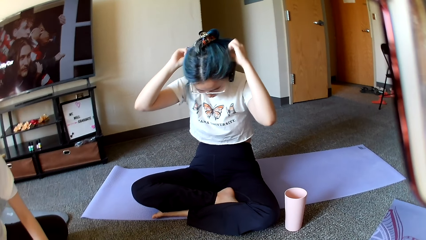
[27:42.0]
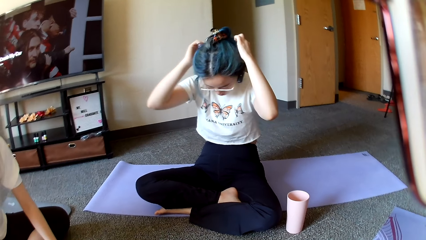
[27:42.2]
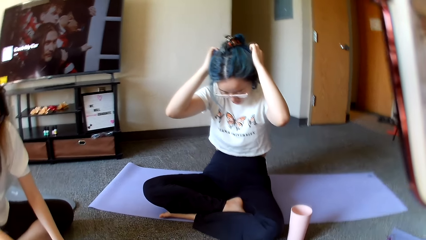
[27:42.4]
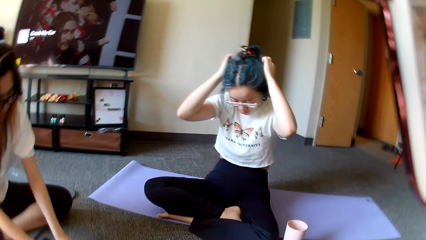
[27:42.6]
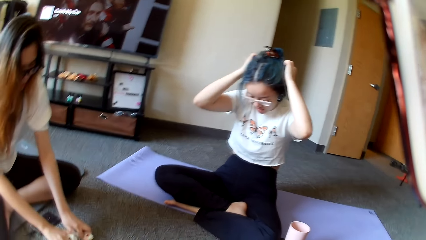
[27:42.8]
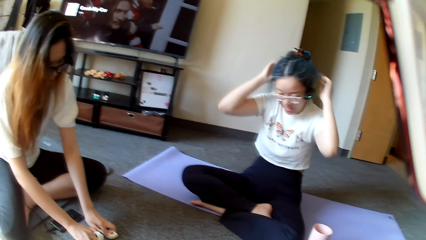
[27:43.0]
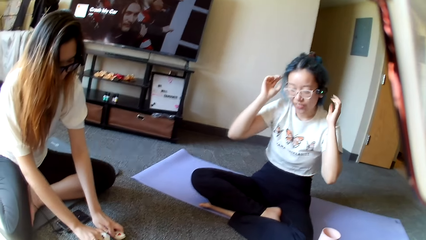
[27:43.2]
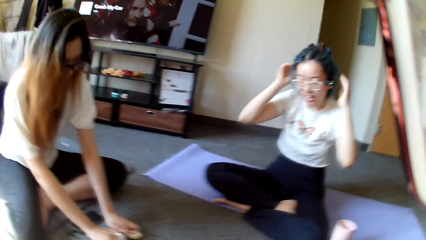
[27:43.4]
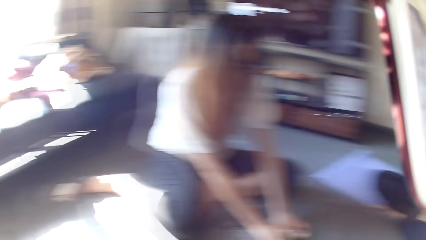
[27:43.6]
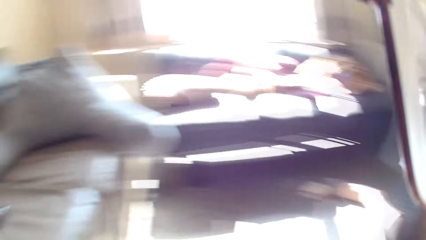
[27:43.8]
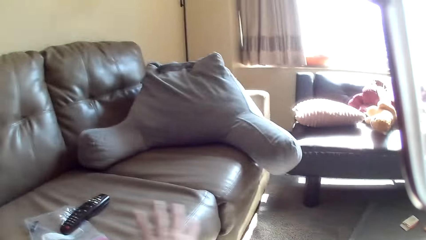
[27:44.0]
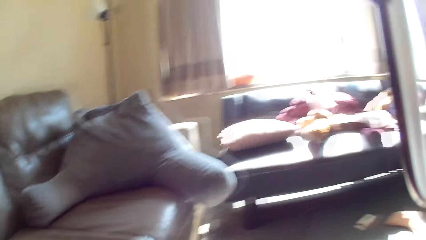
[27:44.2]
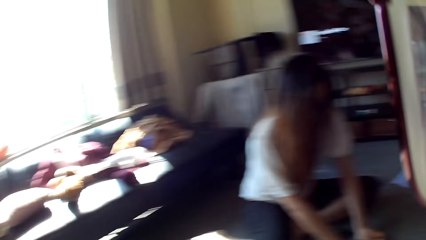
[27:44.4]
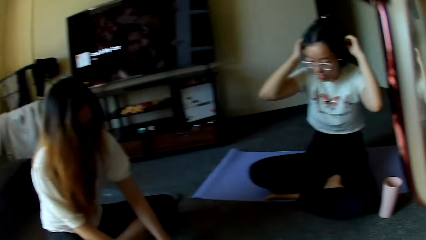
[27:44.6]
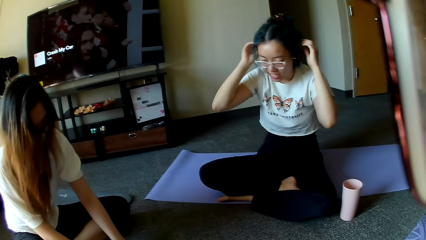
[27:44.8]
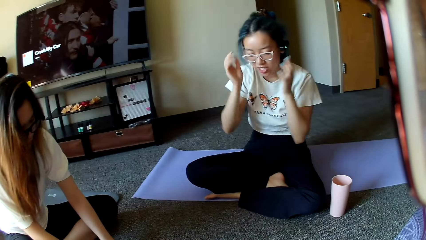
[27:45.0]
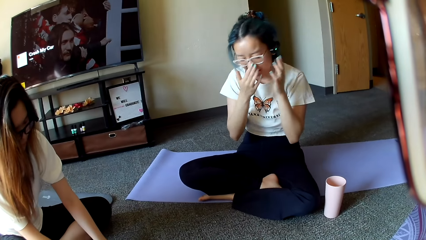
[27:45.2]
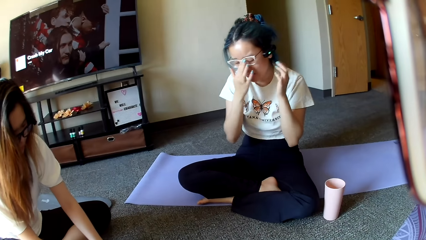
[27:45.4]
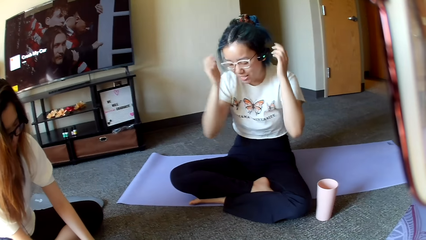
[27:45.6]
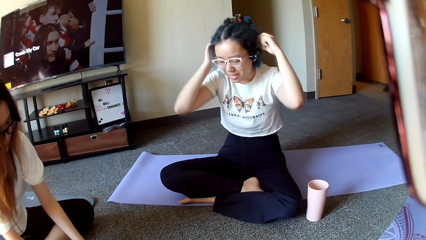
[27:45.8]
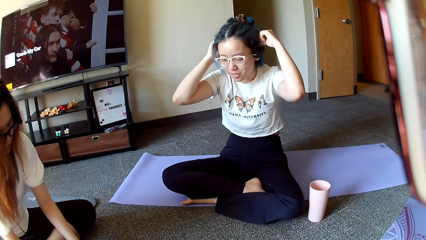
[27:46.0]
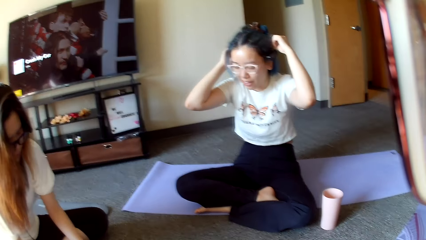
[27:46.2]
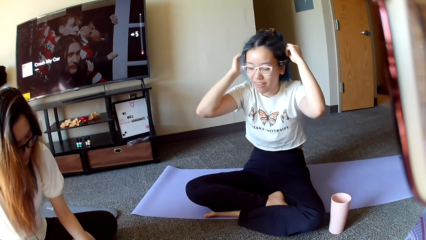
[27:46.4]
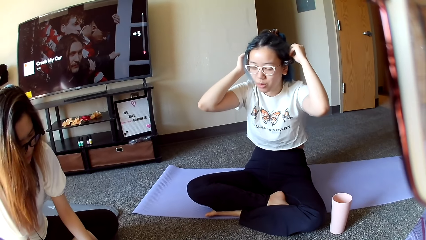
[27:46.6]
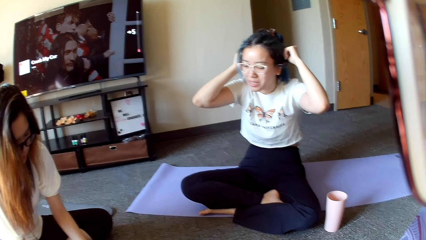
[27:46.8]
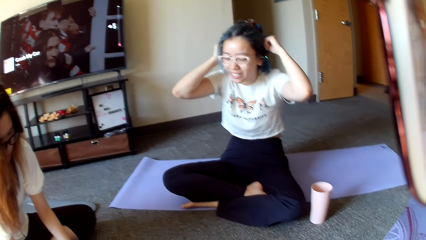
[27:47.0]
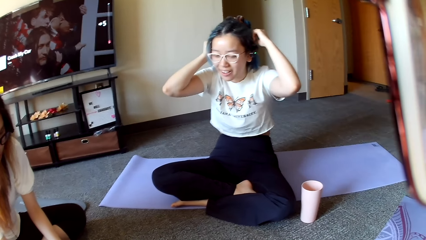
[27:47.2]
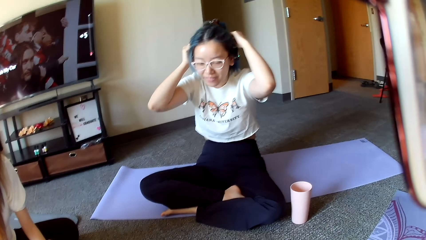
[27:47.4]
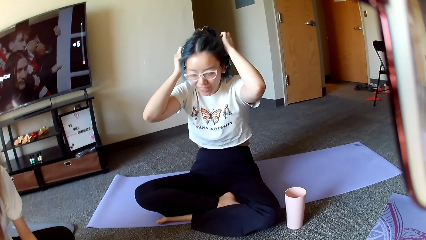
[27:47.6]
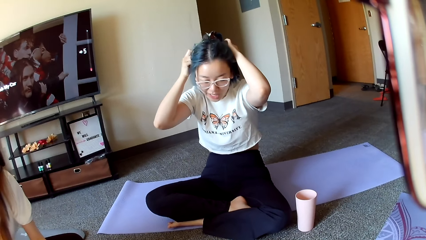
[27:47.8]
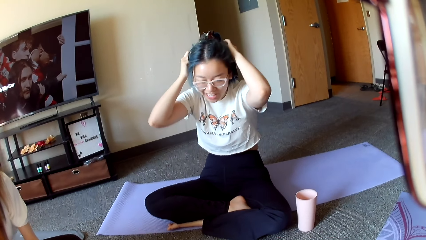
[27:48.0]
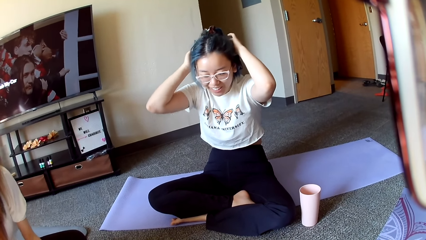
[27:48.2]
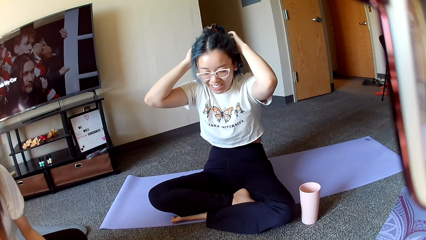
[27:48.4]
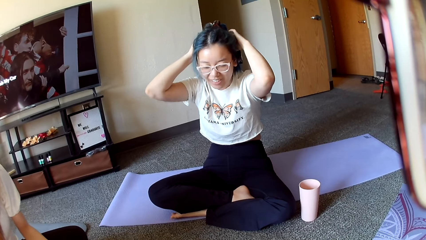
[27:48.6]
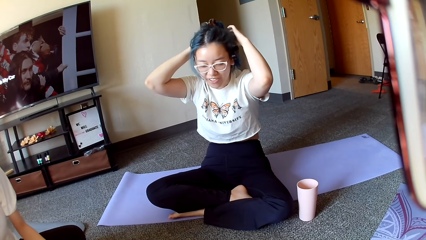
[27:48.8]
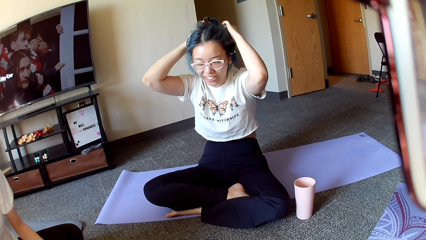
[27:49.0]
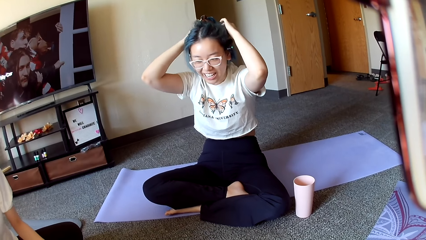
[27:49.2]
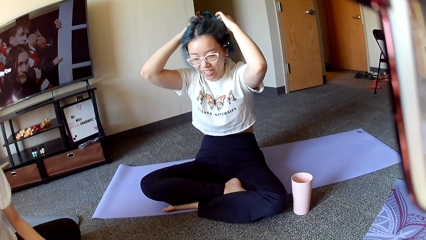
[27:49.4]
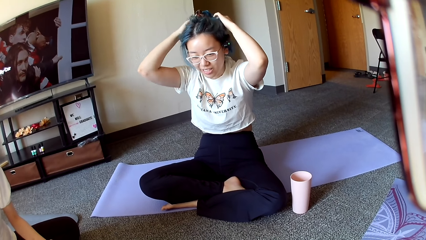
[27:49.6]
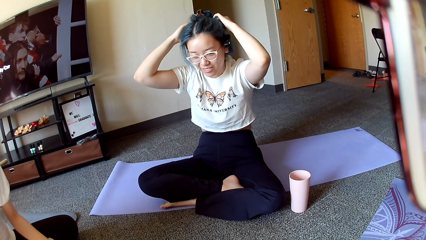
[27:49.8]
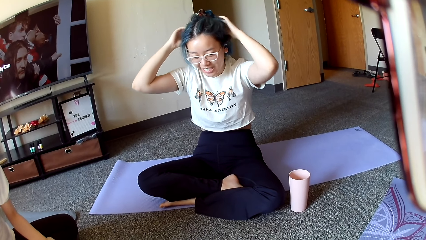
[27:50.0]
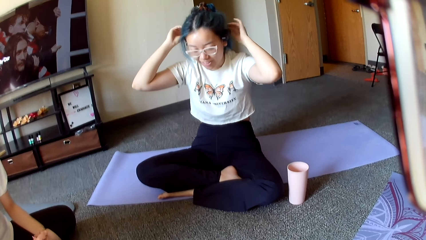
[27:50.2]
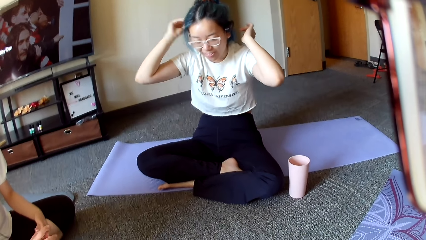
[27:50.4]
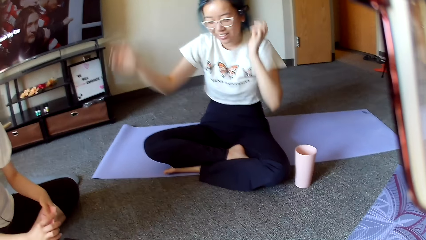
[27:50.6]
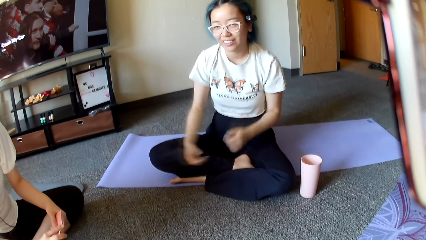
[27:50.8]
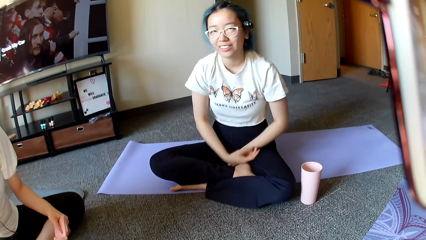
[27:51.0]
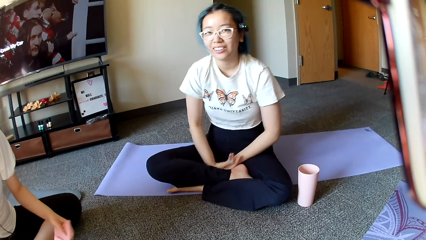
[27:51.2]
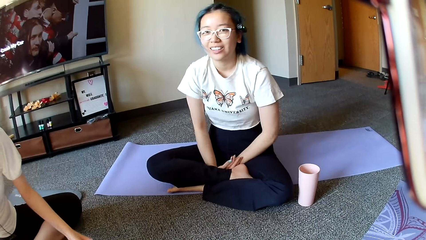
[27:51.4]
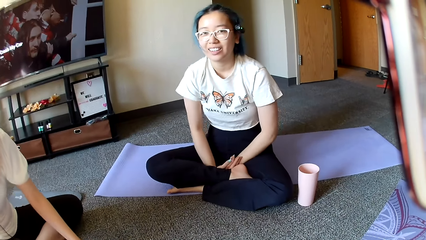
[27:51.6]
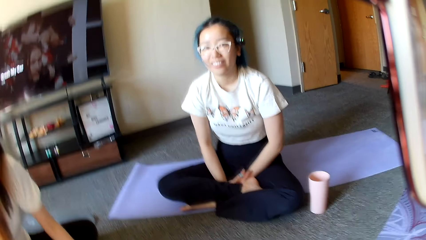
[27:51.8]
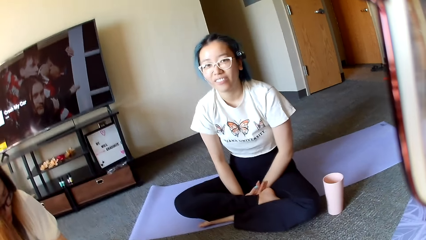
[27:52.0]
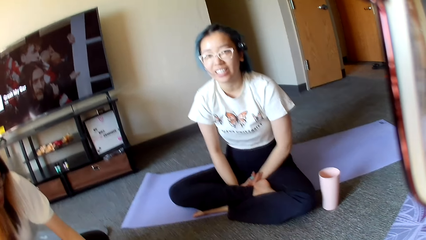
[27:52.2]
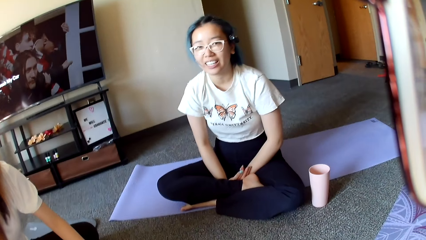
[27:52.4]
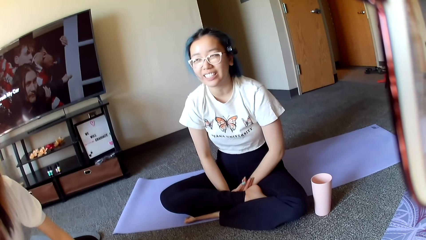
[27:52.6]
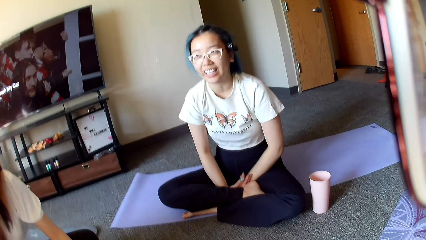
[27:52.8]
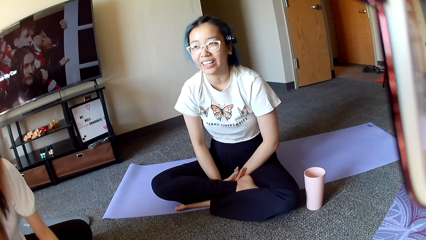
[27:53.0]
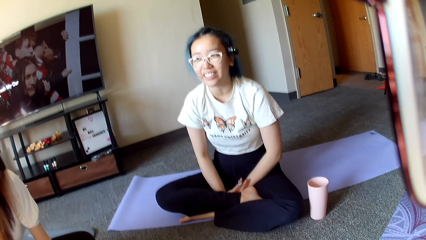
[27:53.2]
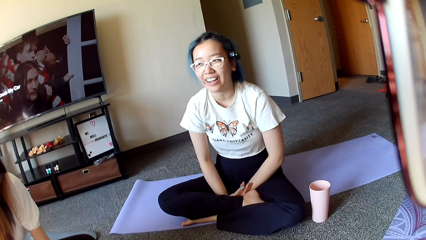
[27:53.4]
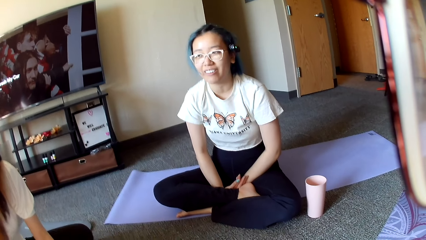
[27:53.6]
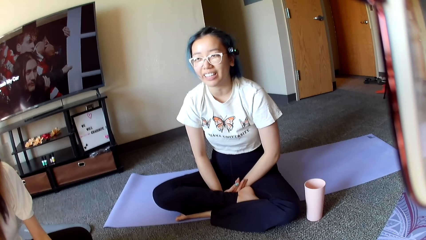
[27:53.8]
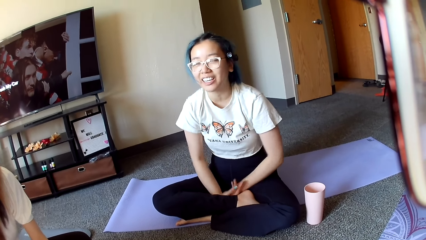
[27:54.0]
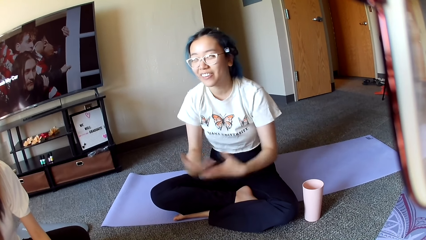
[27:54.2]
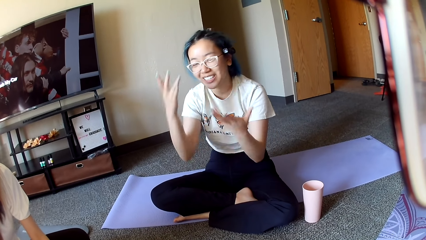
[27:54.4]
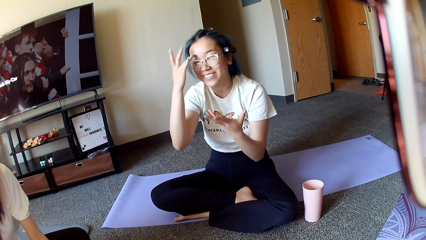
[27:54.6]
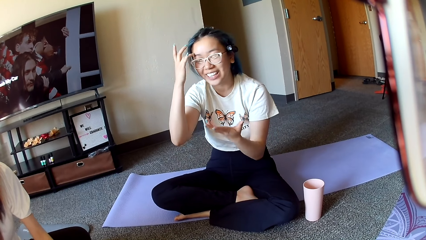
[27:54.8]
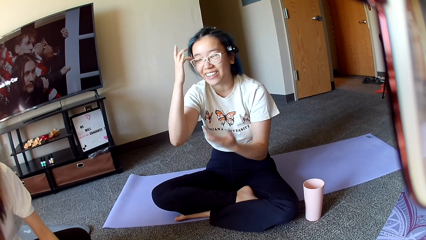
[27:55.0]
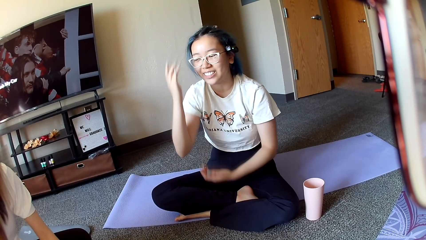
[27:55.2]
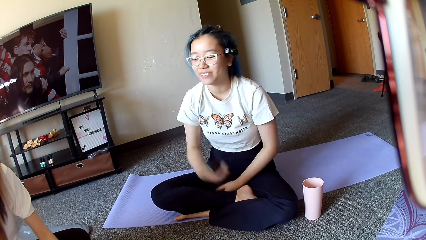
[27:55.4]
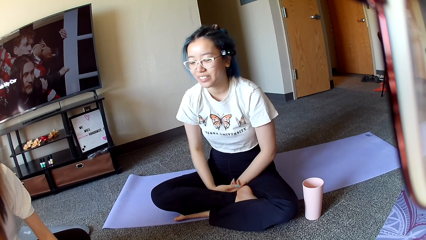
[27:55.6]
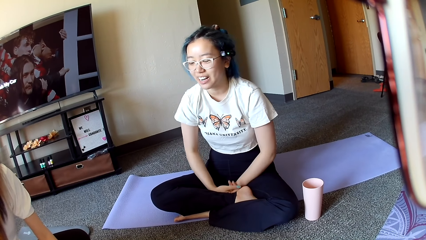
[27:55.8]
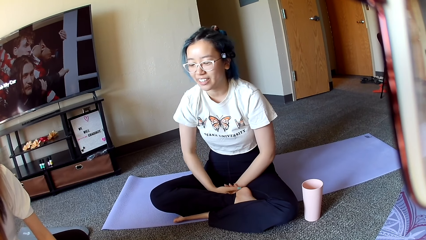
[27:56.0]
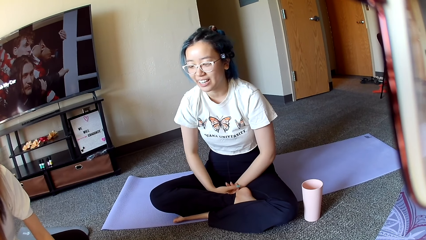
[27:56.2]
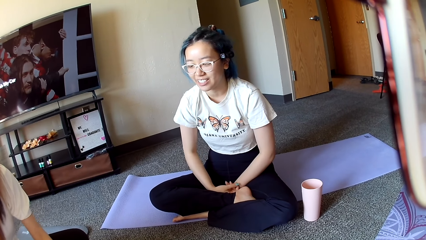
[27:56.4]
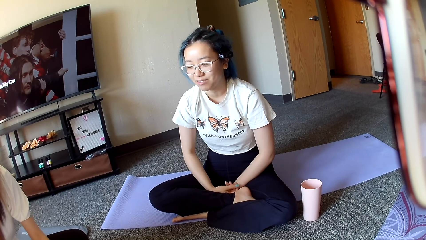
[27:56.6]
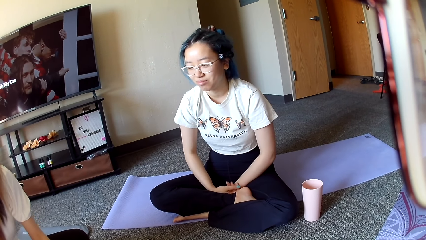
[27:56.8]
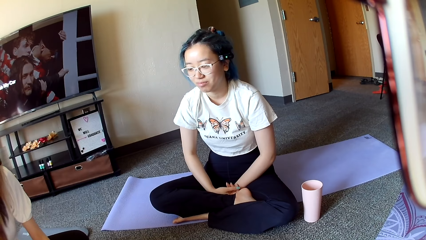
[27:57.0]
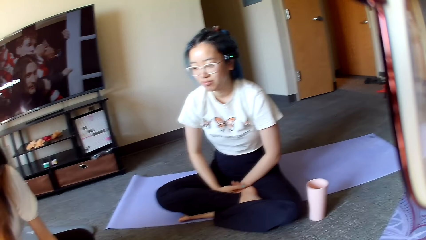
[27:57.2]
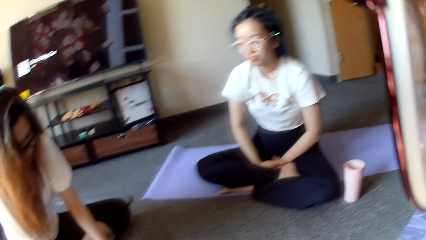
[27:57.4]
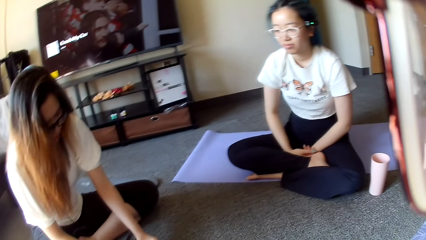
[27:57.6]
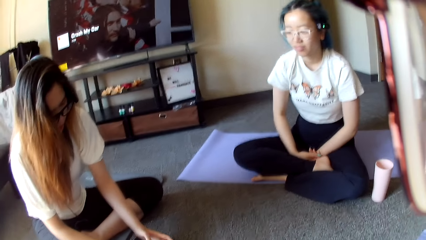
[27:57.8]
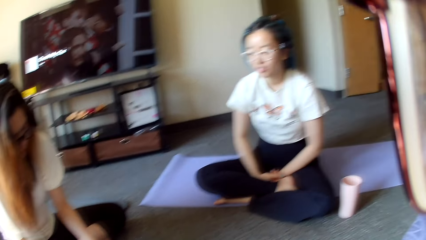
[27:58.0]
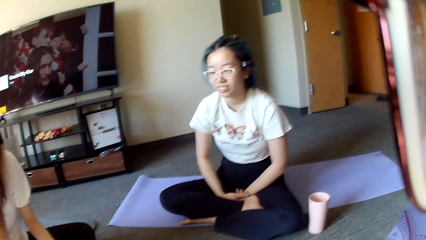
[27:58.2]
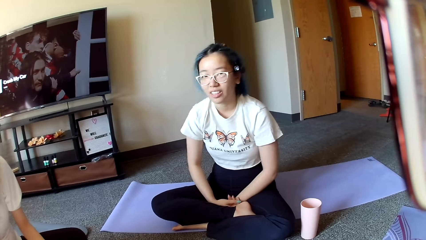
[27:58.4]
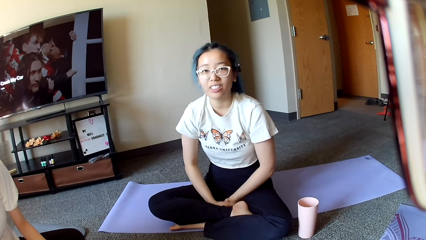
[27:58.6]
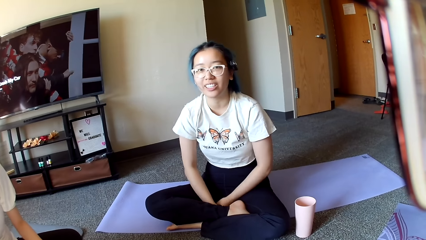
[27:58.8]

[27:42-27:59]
A woman puts on the headphone. The camera wearer presses the remote. The woman adjusts the eye glasses. The woman adjusts the headphone. The woman holds the headphone. The camera wearer looks around. The woman swings the hands.
